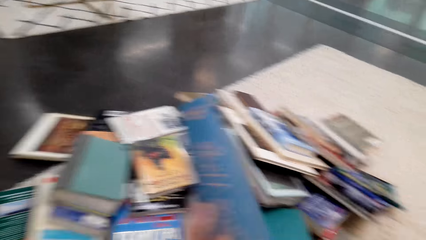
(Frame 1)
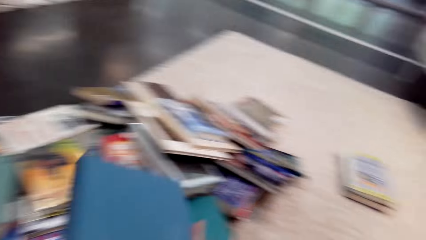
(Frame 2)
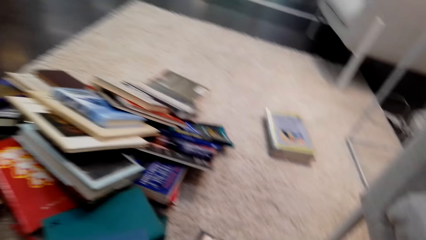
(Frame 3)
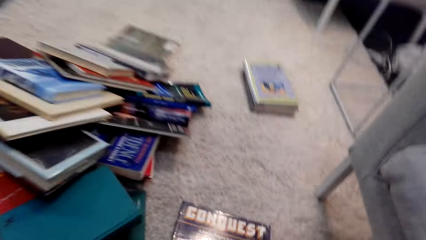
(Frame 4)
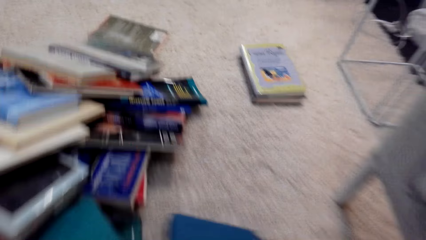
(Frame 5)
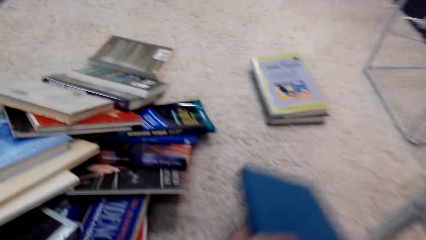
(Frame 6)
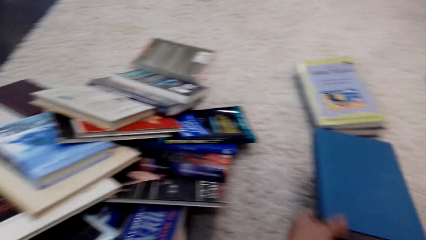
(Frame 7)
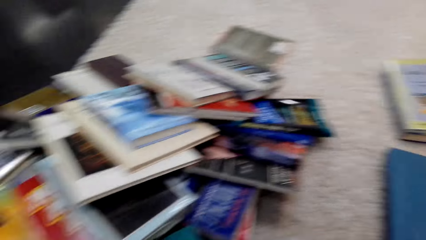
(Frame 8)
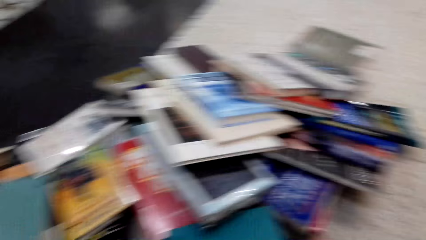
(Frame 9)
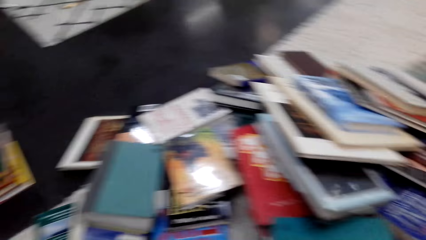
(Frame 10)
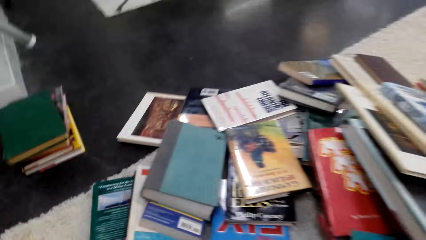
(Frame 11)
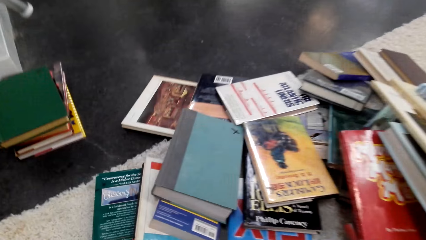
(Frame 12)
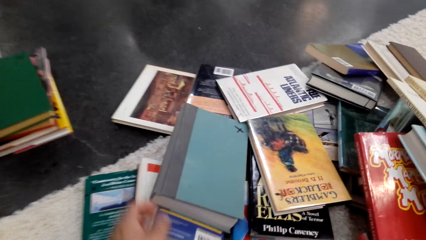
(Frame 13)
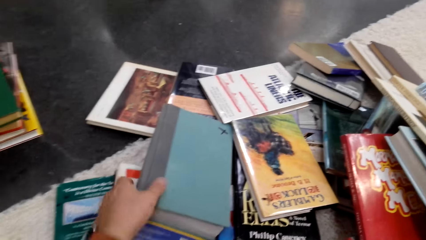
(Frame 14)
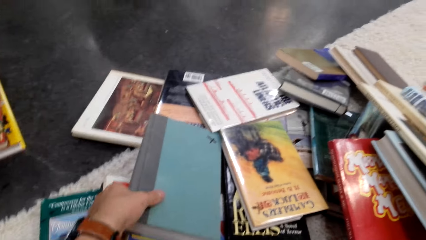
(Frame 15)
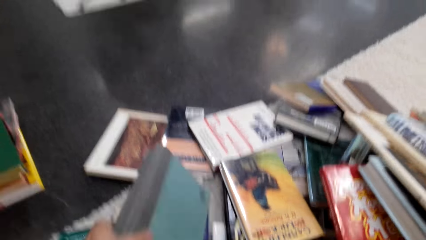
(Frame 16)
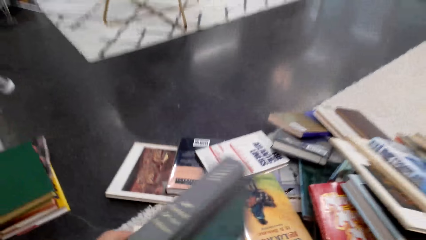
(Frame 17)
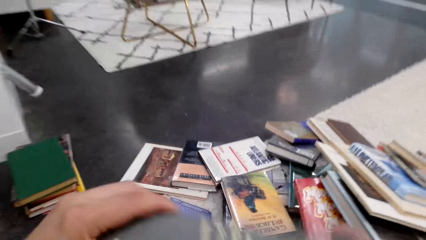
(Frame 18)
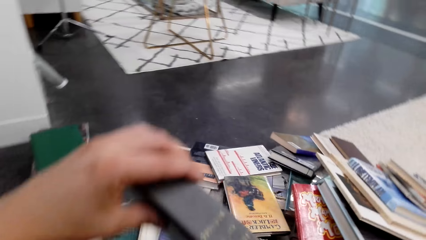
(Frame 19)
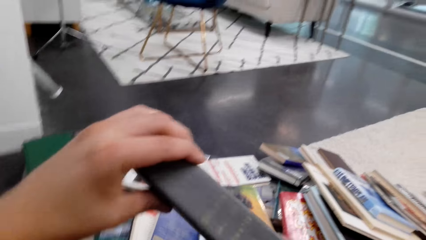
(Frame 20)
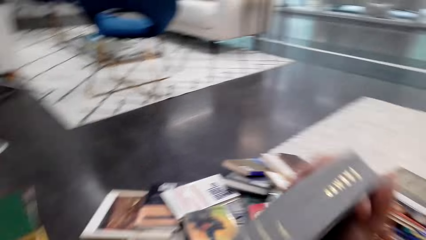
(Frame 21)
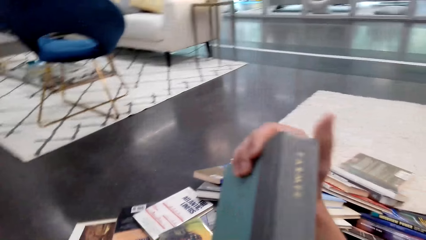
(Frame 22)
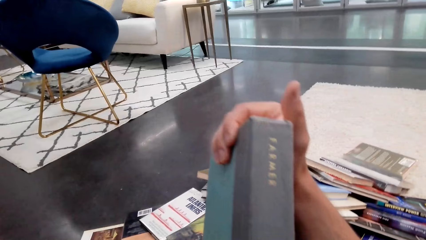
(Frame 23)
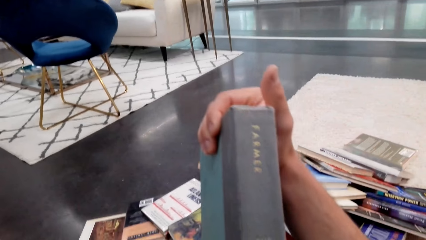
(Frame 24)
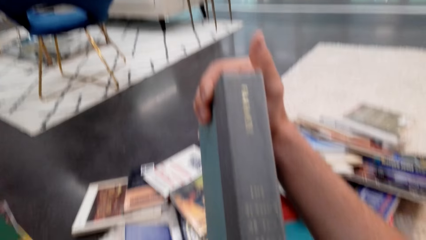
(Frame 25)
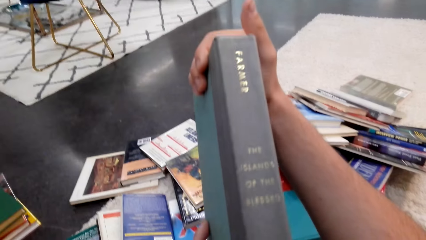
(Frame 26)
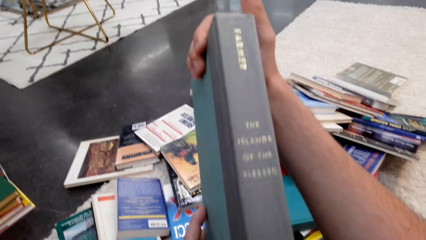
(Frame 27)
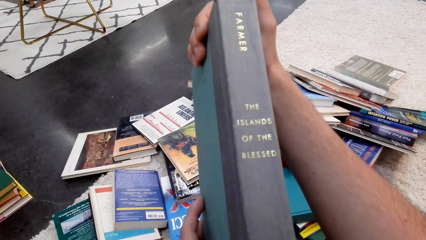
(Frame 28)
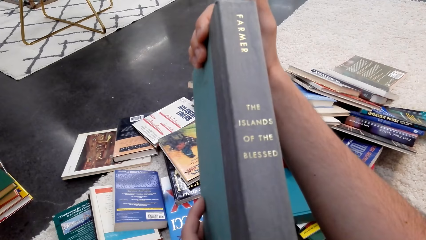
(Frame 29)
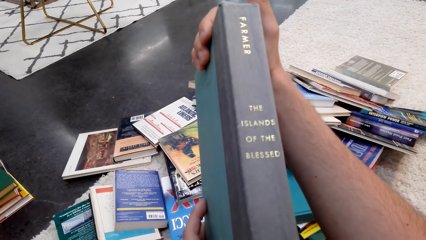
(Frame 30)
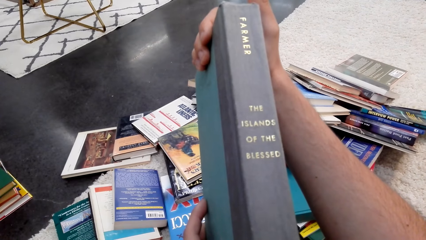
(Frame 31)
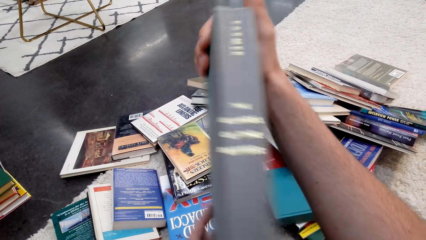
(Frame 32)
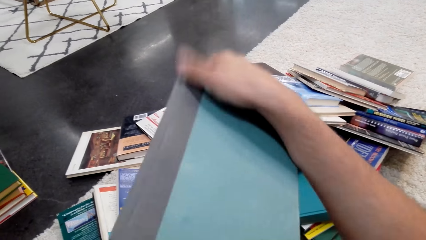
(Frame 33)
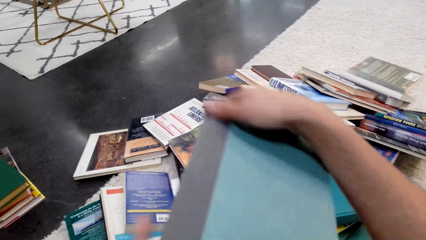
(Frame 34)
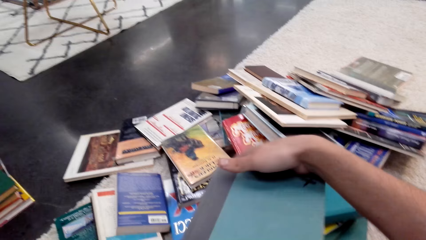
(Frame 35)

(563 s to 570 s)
The camera wearer drops a book on the floor. They pick up a book.

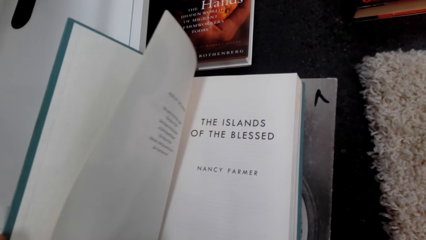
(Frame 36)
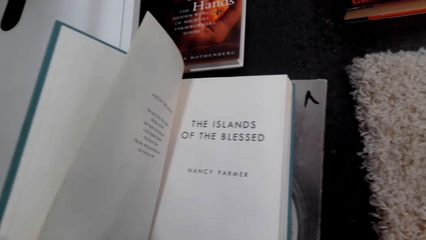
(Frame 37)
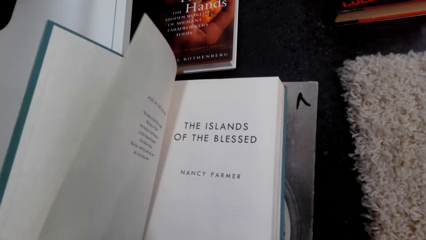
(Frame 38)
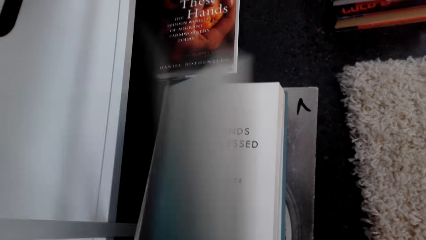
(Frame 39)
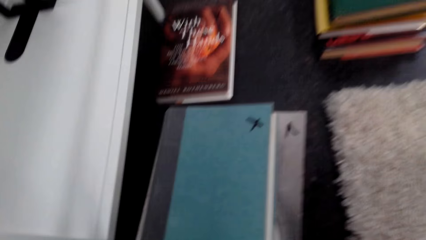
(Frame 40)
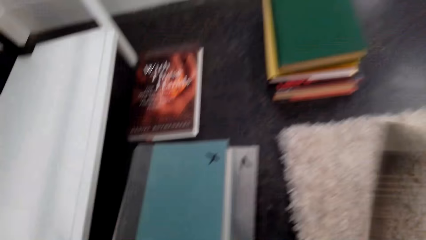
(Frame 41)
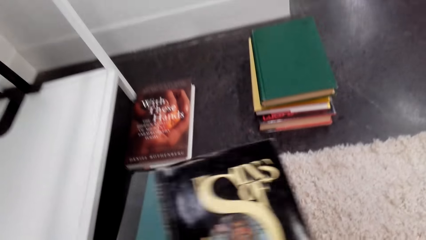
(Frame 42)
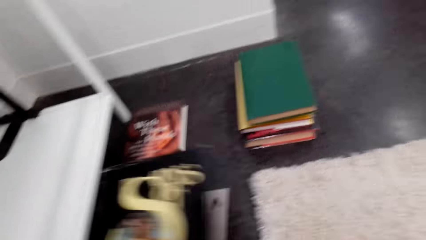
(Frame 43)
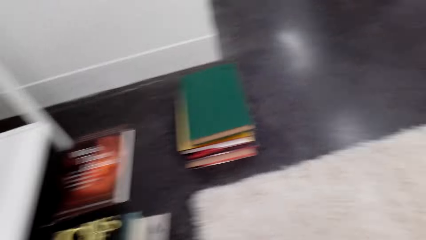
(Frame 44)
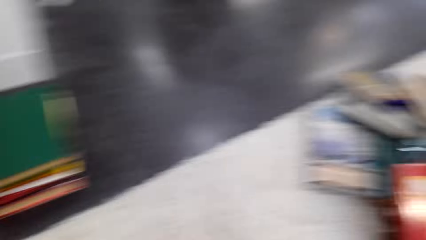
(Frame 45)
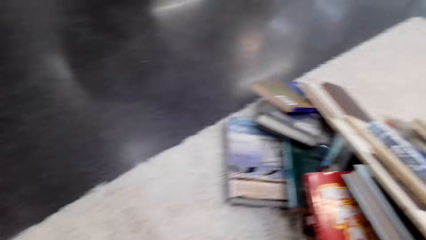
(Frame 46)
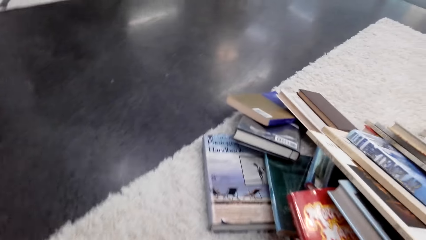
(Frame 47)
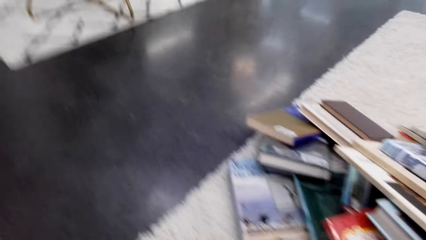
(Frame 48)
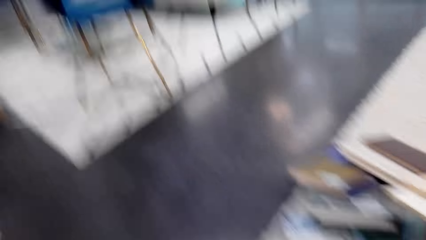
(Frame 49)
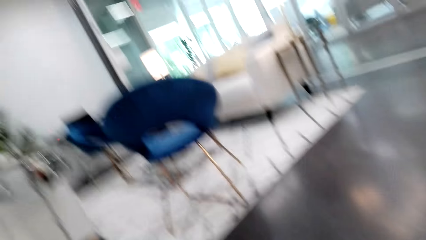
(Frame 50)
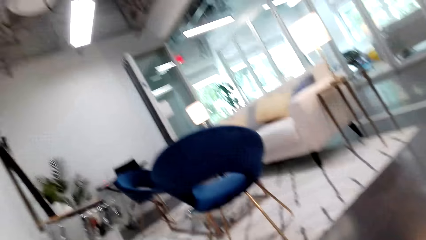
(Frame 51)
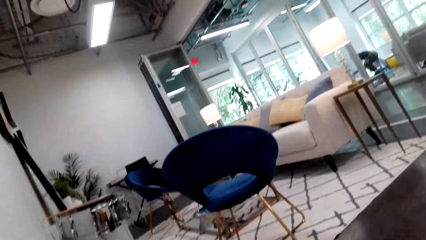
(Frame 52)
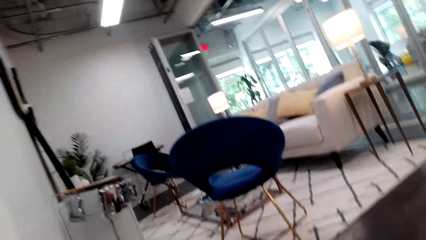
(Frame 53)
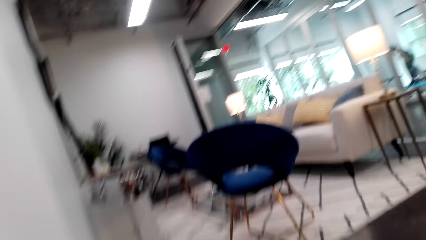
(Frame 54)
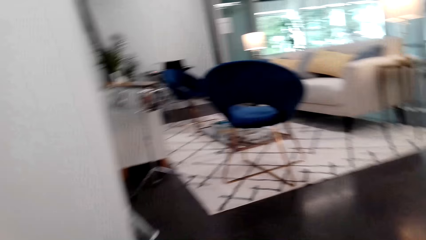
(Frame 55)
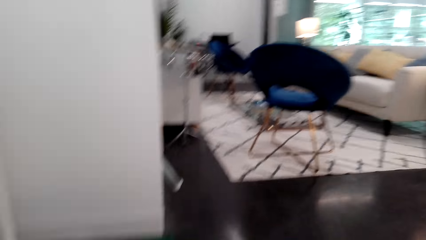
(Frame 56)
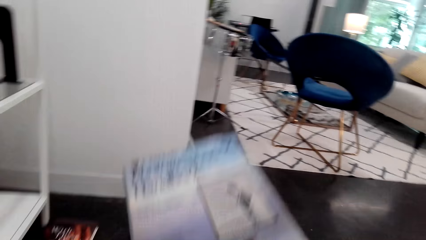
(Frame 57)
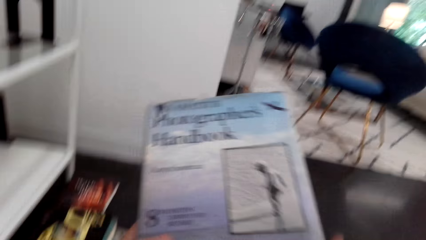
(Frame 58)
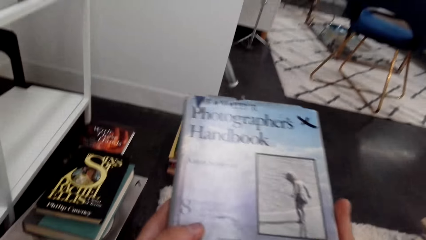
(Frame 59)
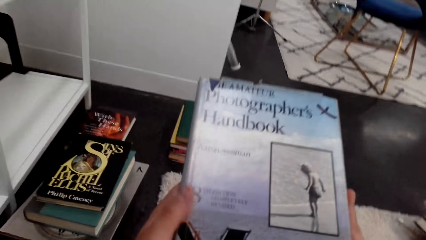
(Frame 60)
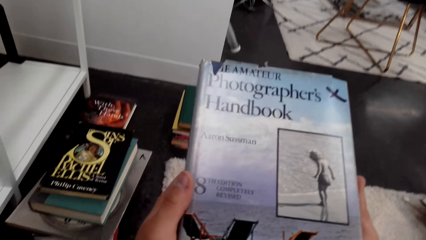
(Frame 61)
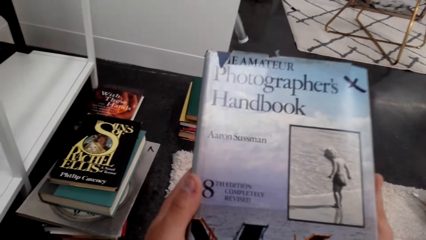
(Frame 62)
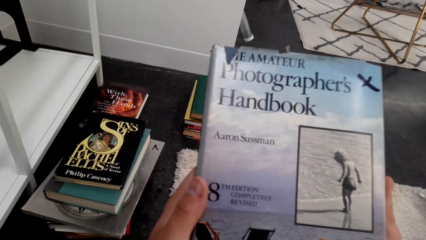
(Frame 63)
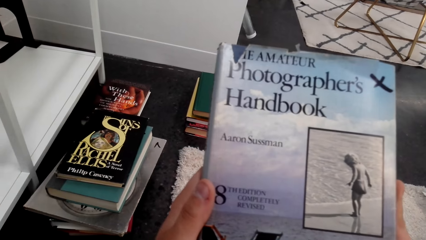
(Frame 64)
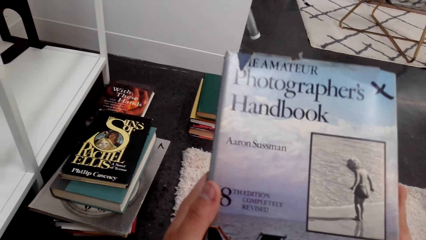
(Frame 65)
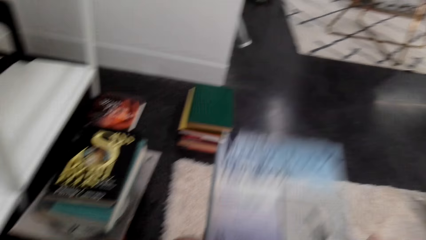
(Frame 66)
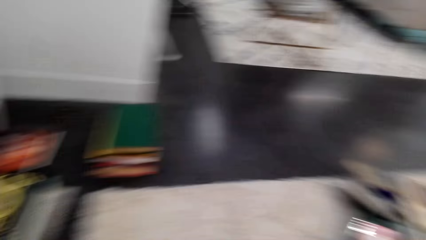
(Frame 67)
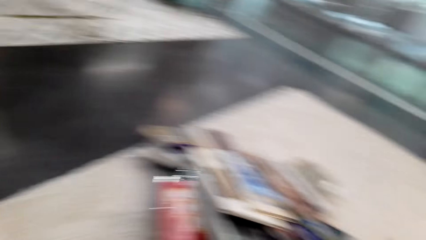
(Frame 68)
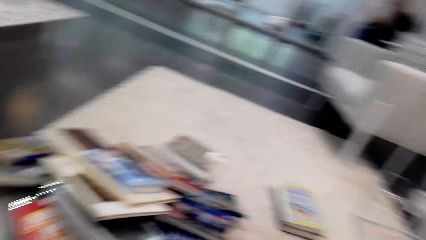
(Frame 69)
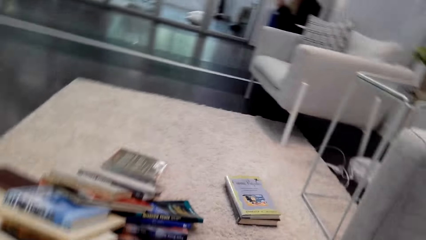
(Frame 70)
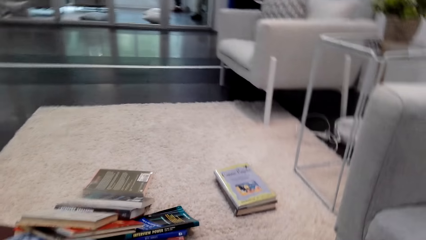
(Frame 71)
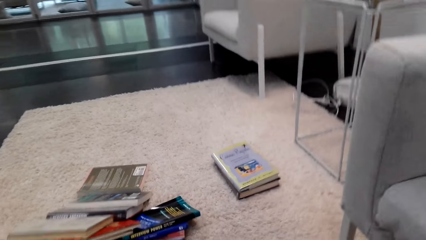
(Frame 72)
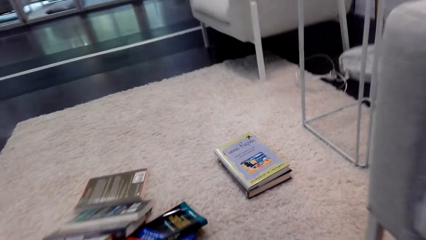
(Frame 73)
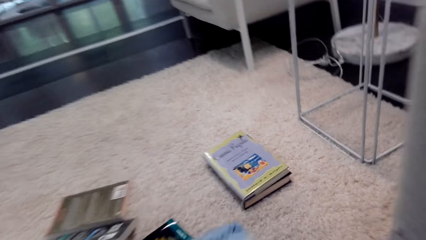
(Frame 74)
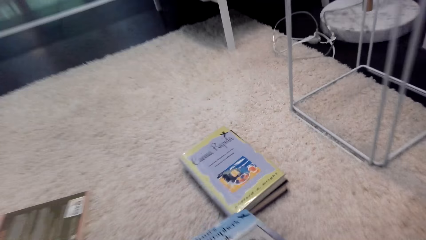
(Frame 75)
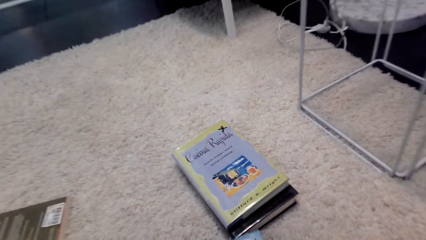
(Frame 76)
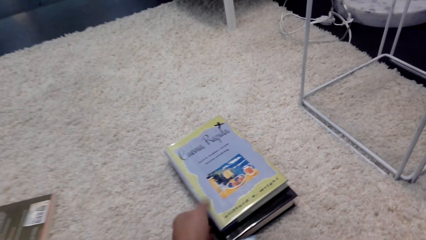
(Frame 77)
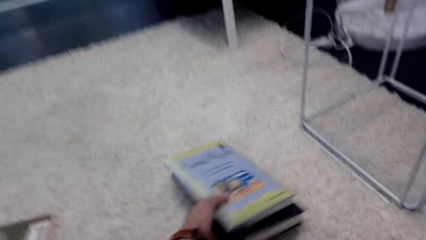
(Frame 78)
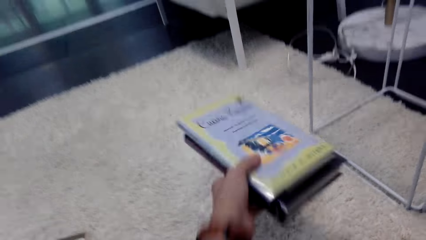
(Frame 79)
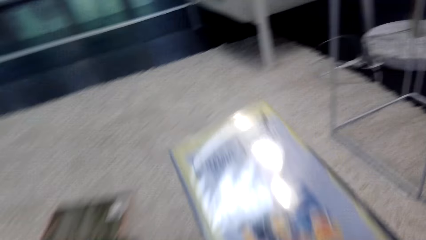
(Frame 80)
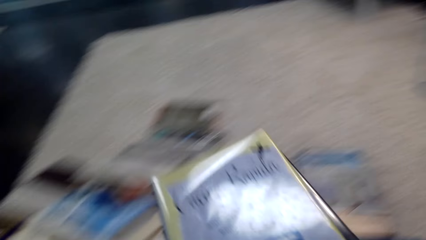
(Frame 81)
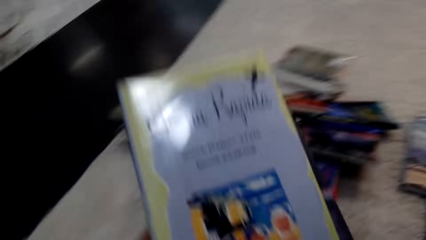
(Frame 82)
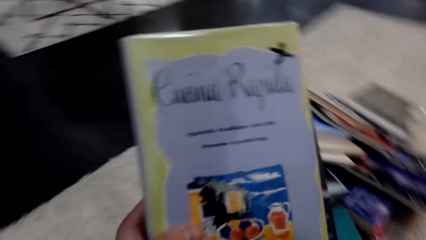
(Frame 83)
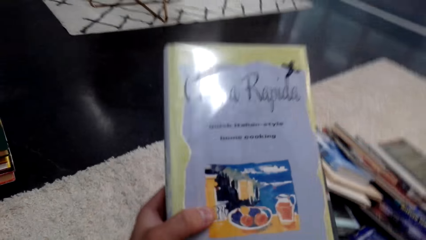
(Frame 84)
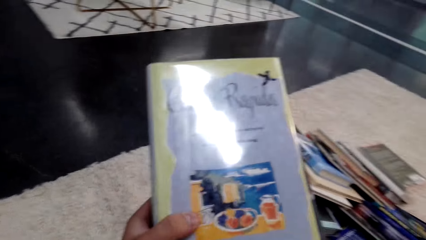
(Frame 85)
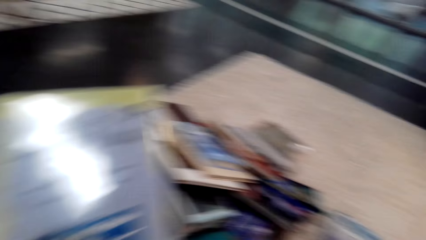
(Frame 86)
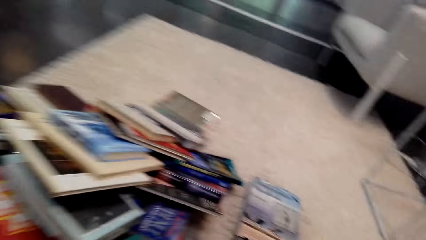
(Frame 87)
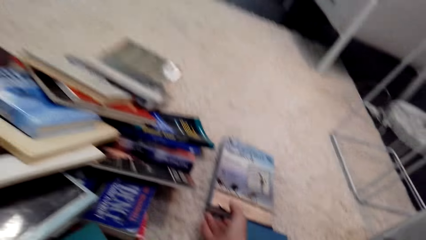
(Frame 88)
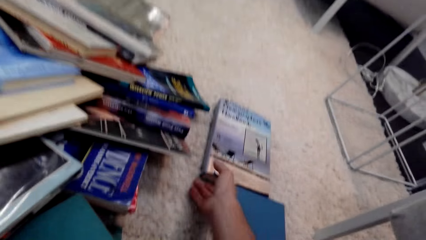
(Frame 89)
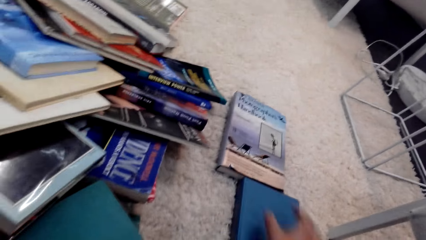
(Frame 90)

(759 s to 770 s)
The camera wearer opens a page of a book. They pick up a book. They take the books on the floor.
